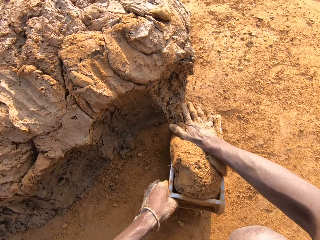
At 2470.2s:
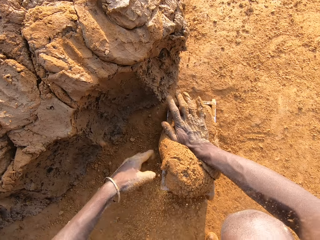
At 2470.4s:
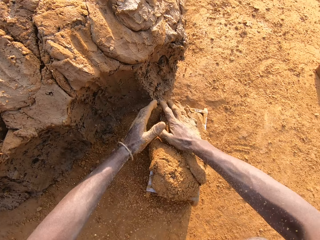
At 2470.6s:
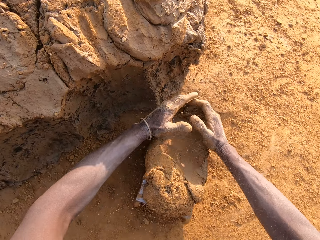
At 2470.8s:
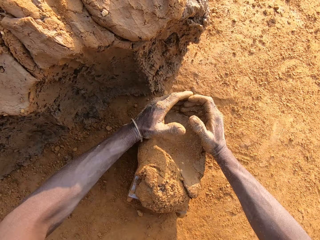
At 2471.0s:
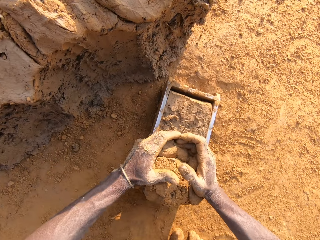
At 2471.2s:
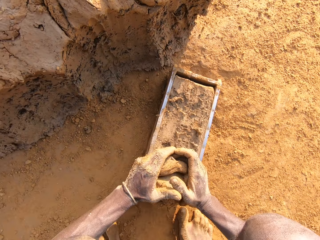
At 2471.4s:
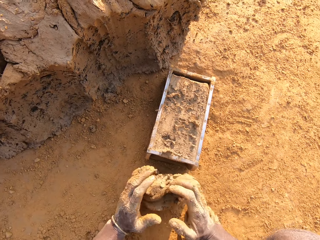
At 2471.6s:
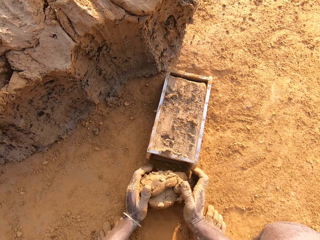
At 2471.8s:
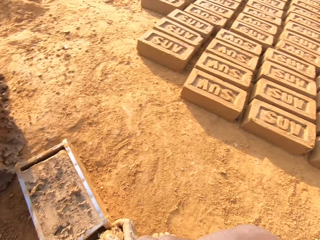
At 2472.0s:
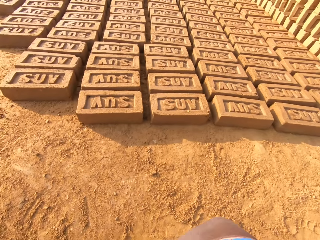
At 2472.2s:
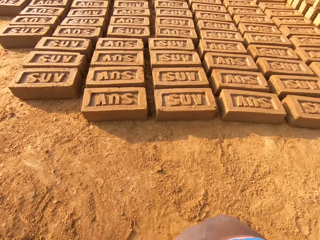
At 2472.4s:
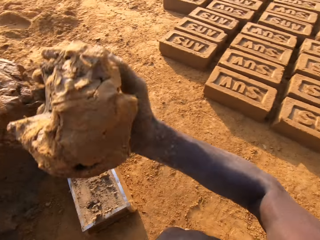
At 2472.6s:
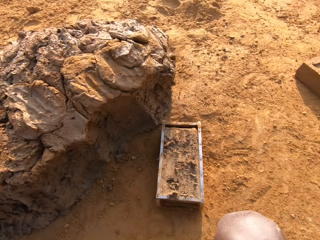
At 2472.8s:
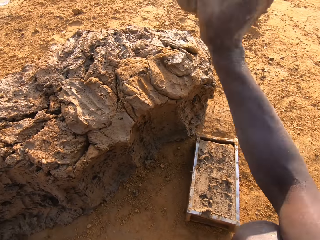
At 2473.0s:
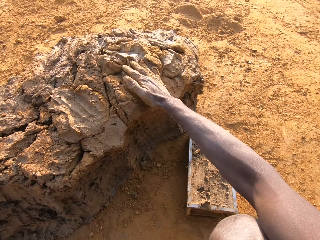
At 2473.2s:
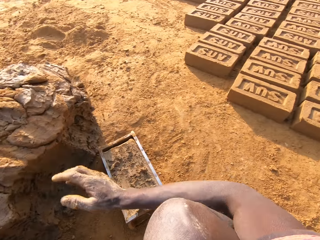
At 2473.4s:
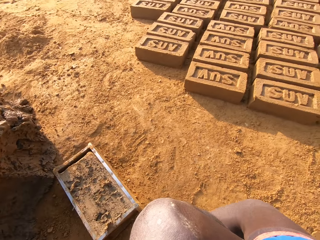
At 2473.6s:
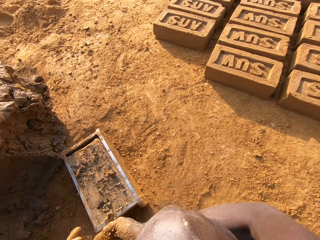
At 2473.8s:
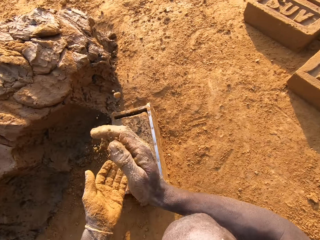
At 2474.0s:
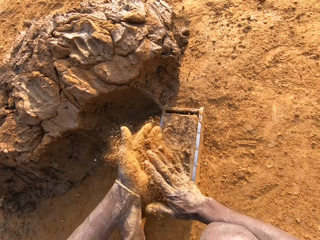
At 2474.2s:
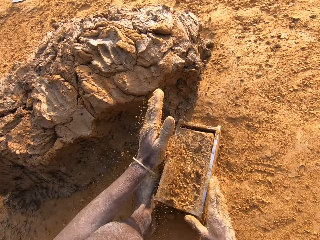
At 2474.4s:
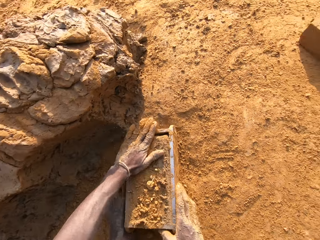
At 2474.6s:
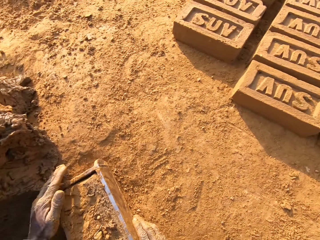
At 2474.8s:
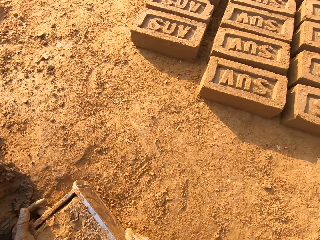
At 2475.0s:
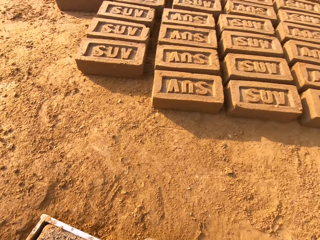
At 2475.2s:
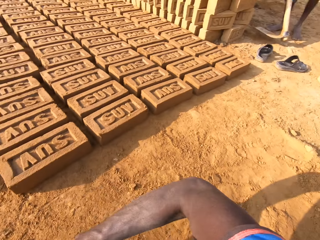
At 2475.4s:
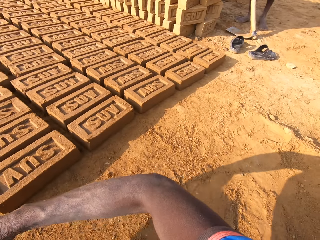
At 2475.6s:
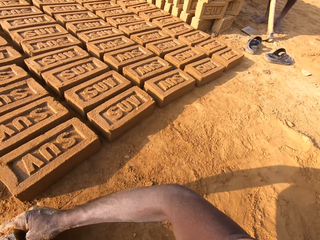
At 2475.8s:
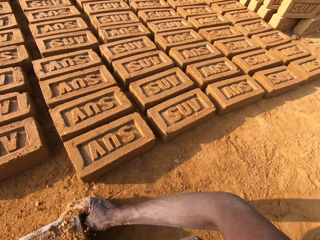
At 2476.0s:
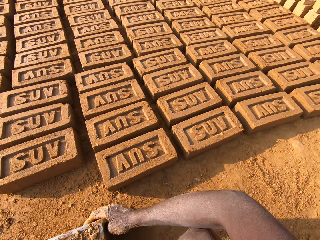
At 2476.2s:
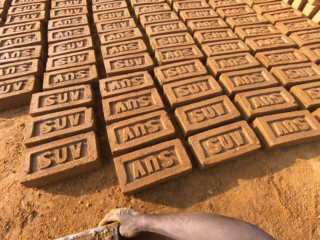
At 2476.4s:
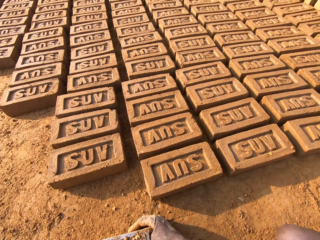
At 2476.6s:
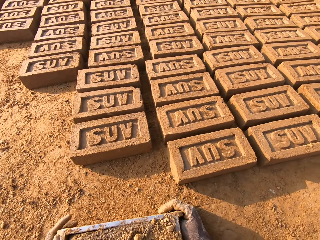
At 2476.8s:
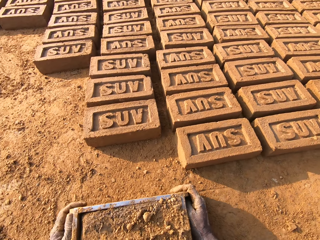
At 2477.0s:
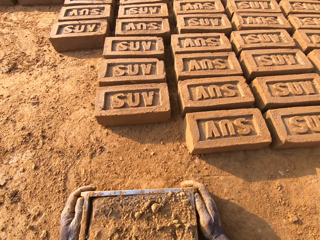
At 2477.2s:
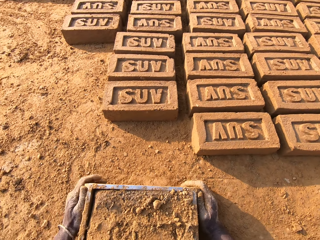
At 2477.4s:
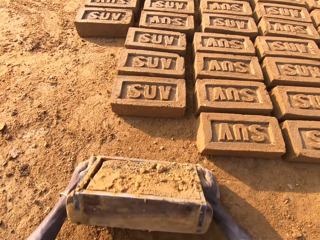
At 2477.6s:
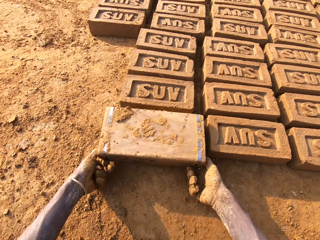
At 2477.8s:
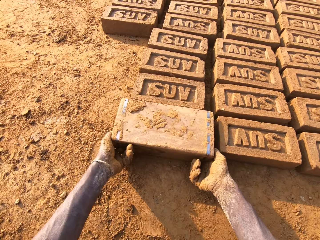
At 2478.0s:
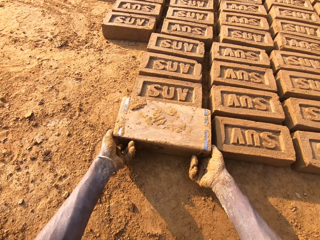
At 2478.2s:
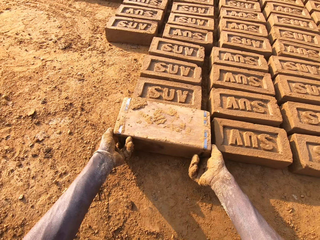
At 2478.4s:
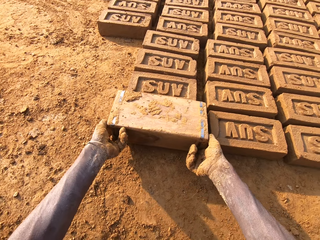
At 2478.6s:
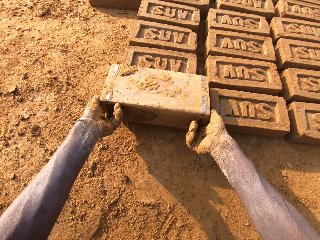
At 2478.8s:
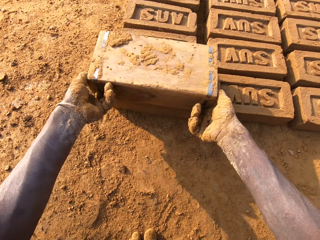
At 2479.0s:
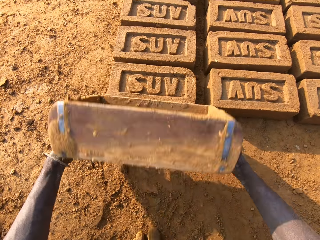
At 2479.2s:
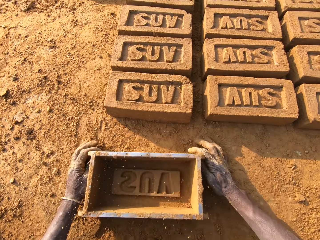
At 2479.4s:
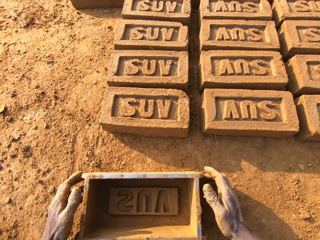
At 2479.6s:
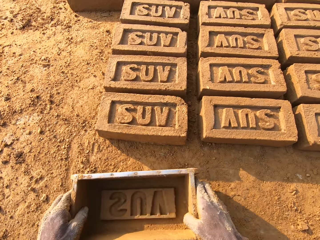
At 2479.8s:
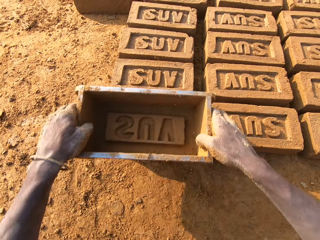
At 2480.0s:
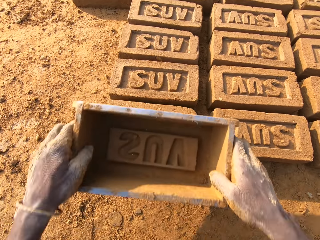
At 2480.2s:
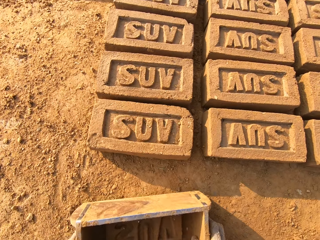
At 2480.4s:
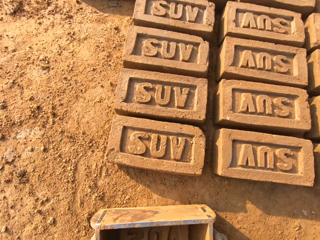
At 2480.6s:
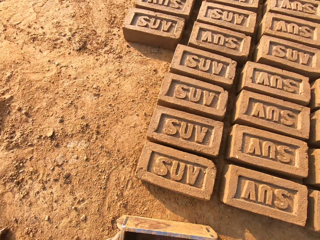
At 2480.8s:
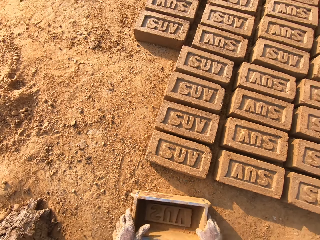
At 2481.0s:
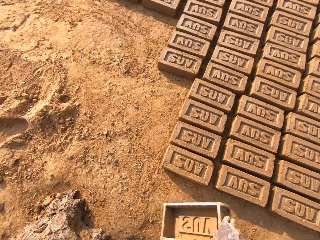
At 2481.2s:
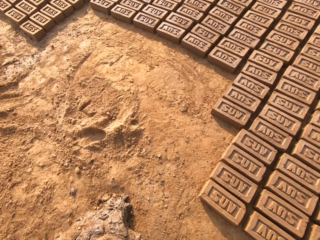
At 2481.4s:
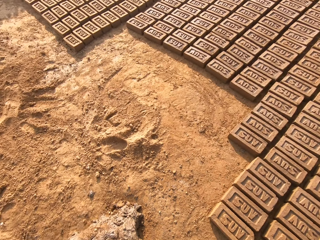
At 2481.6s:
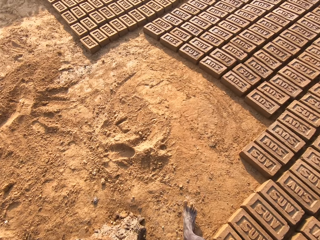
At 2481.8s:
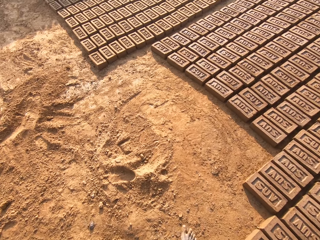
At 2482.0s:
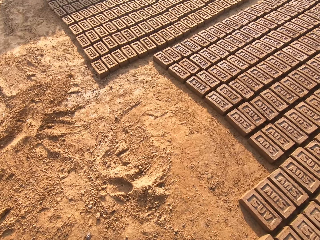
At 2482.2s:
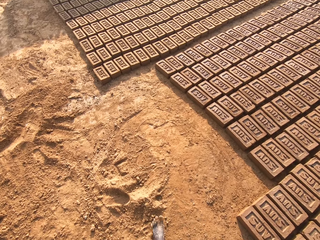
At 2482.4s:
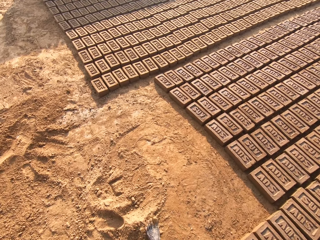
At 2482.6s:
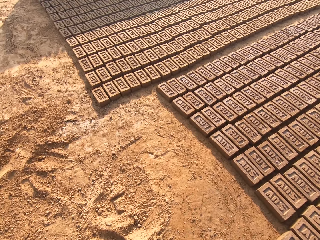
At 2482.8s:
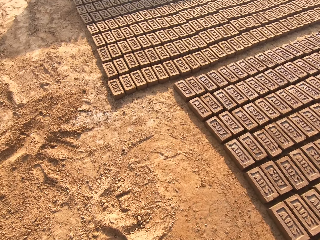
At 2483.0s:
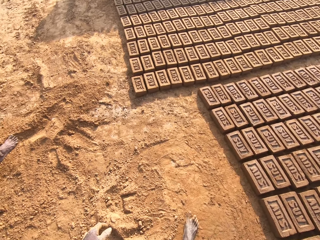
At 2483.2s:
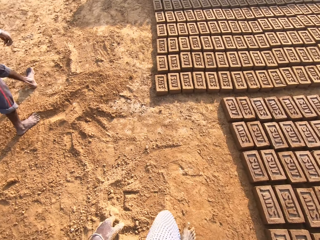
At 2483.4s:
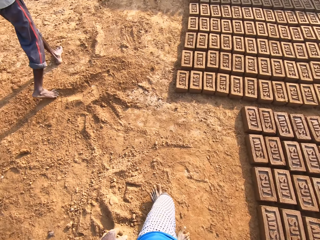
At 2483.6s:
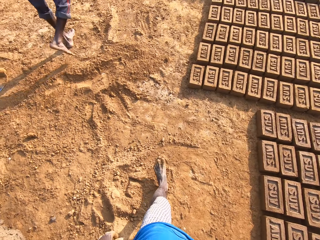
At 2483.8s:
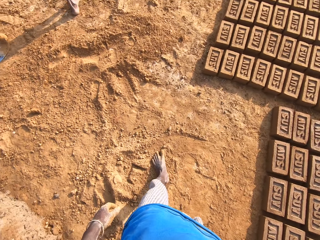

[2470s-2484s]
The camera wearer scrapes mortar from the brick mold or container with his hands. He stares at the bricks. He drops the portion of mortar in his hands on the heap of mortar. He touches sand on the ground with his left hand. He rubs the sand in both hands. He beats the mortar in the brick mold with the sand in his left hand. He moves the brick mold closer to the bricks aligned on the ground. He looks around. He flips the brick mold upside down. He removes the brick mold from the brick. He lifts the container and picks the container. He taps the brick with the brick mold in his hands. He puts the container down. He stands up. He walks around the brickyard.

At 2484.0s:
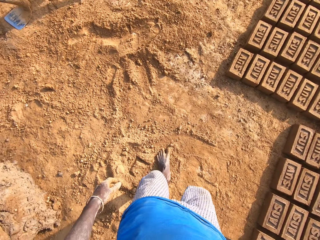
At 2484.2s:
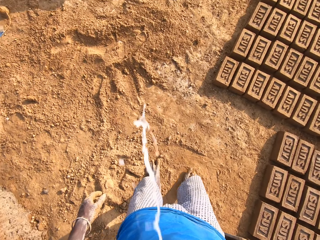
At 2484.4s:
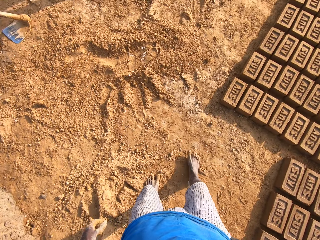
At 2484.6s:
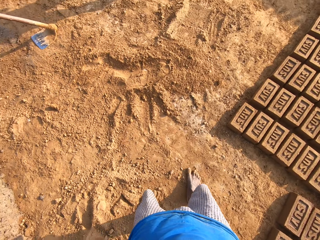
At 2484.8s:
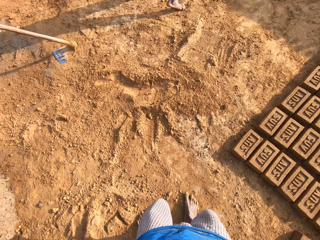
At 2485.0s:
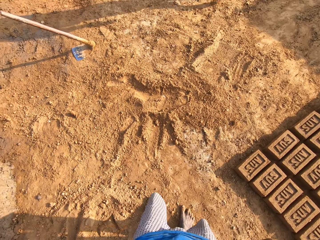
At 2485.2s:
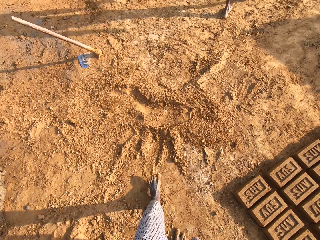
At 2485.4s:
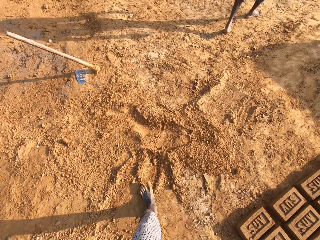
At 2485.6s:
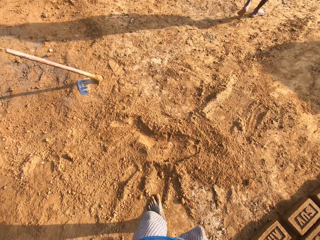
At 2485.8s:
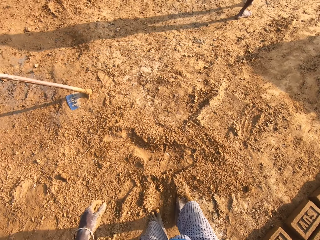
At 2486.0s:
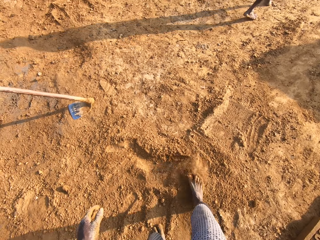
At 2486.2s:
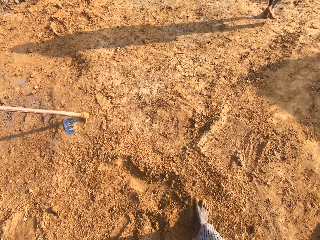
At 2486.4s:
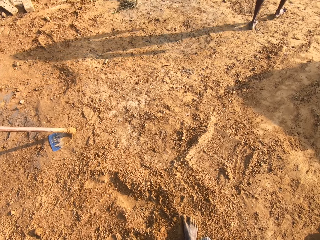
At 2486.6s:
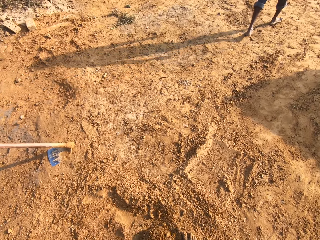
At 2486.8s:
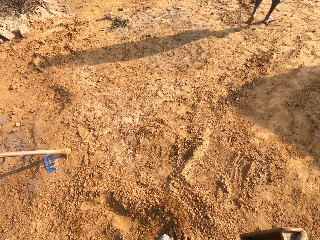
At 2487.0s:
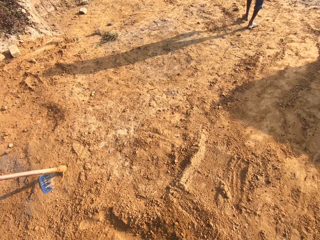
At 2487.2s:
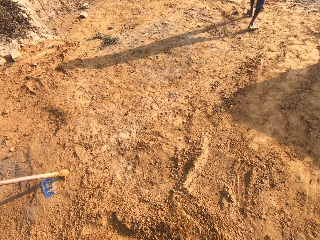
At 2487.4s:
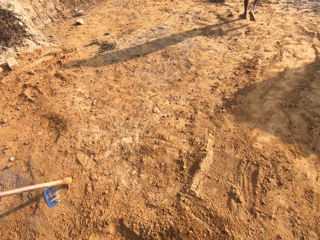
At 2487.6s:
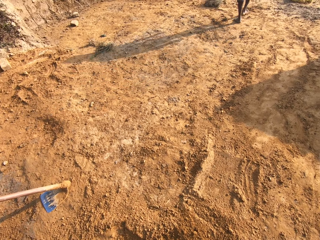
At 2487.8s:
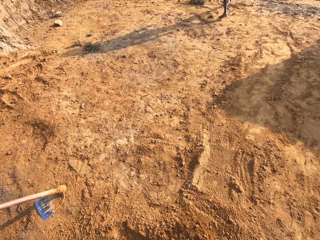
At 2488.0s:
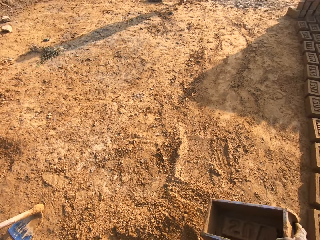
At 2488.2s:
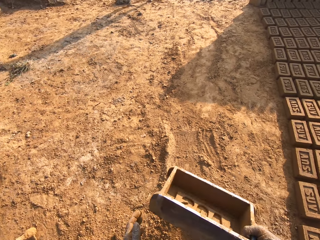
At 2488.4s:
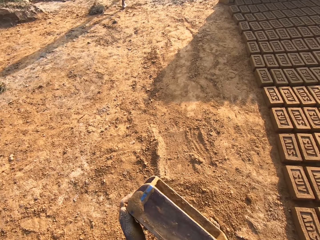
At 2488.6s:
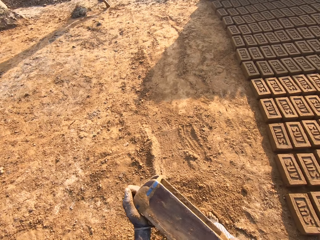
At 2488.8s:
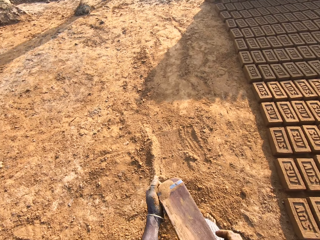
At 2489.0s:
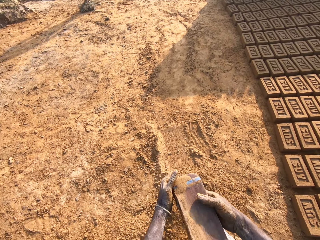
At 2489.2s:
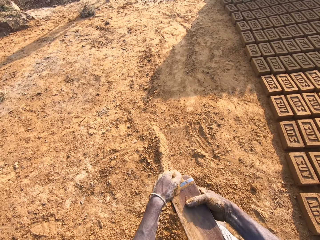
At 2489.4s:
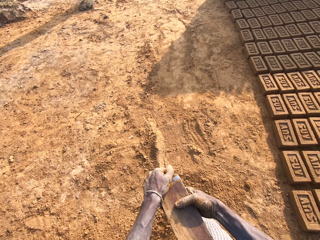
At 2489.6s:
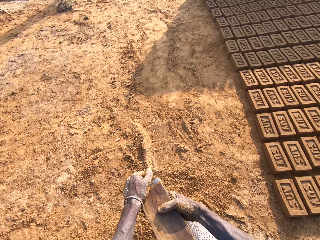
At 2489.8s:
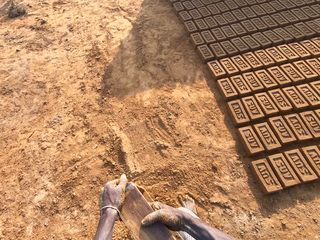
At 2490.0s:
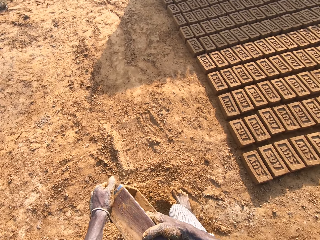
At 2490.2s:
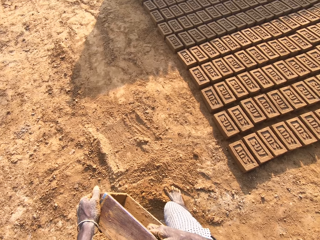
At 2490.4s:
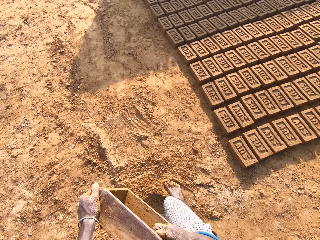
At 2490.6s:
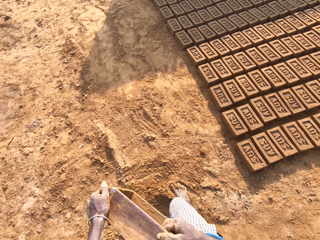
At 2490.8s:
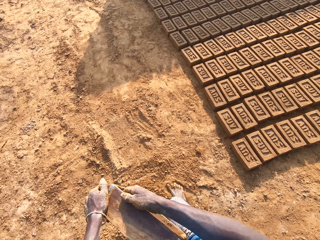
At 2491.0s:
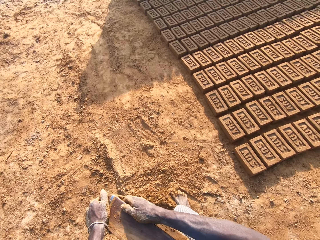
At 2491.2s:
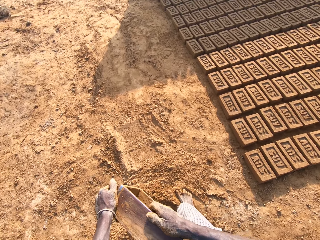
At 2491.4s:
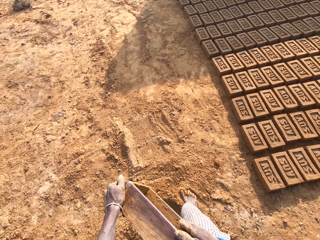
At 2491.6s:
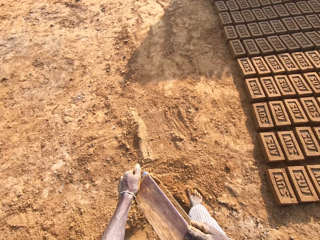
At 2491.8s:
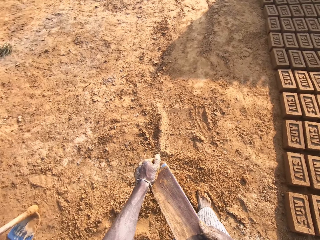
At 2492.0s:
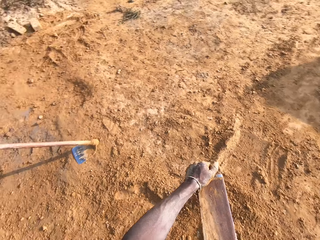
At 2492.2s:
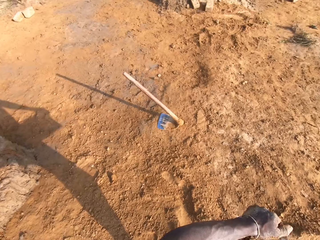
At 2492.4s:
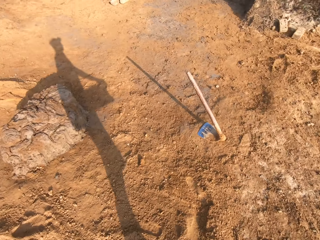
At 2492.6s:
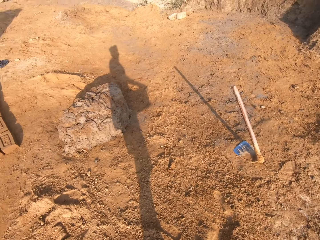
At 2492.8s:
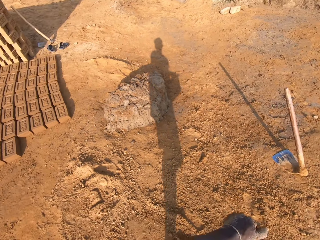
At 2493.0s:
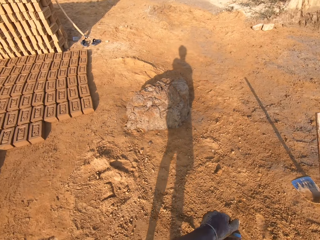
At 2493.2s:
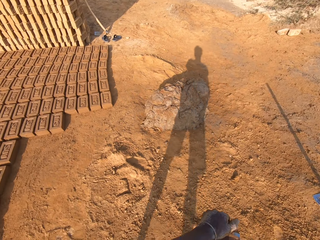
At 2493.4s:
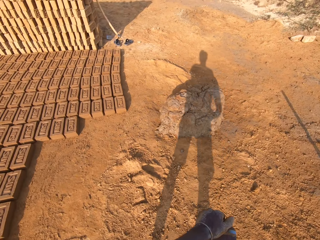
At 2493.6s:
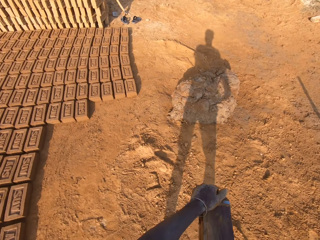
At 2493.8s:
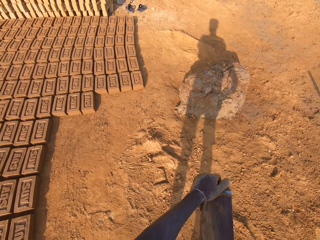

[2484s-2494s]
The camera wearer spits on the ground. He walks around. He looks around. He cleans the brick mold or container in his hands. He inspects the container. He looks around.
